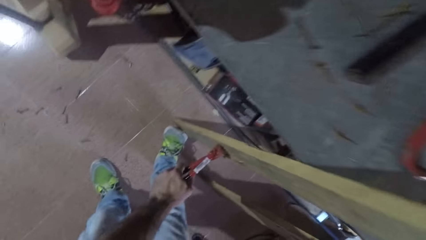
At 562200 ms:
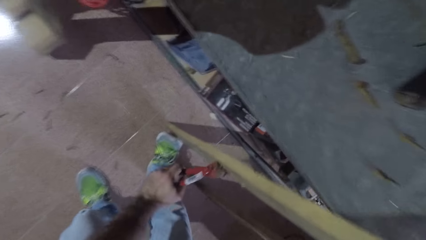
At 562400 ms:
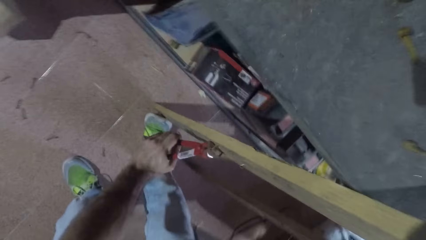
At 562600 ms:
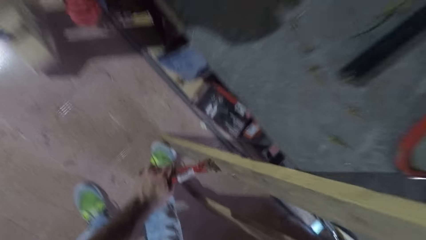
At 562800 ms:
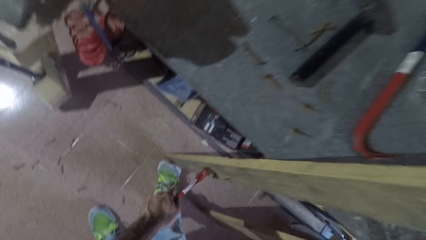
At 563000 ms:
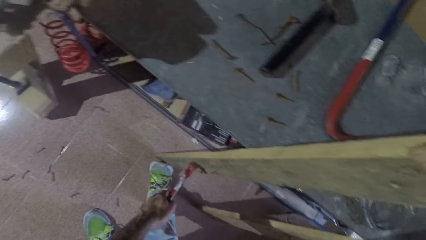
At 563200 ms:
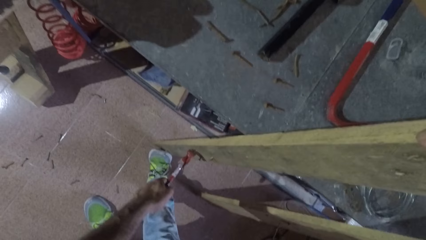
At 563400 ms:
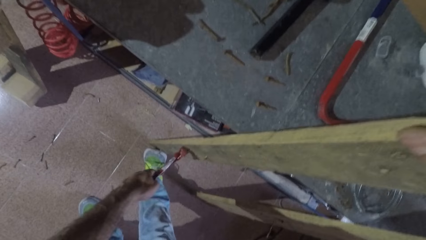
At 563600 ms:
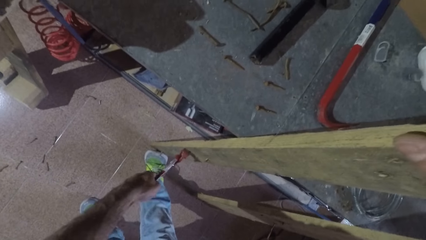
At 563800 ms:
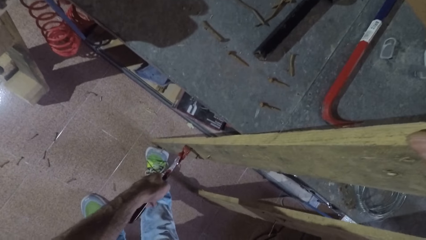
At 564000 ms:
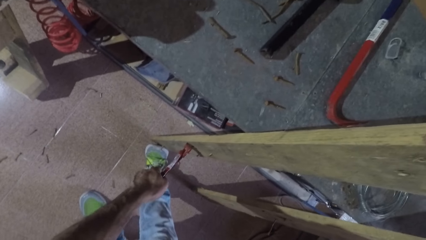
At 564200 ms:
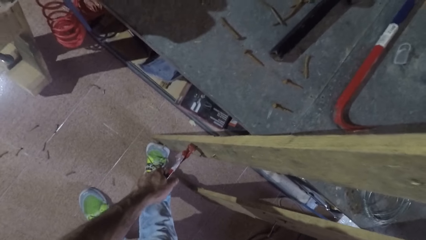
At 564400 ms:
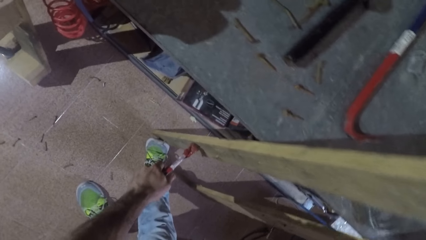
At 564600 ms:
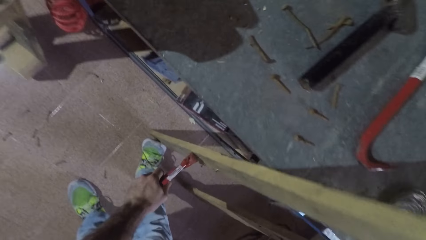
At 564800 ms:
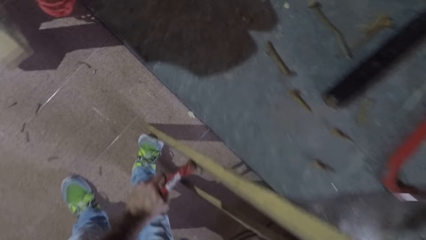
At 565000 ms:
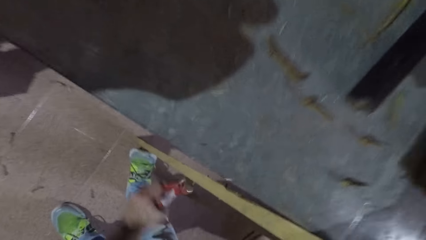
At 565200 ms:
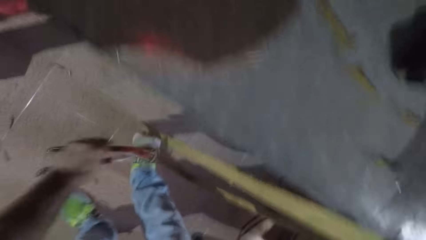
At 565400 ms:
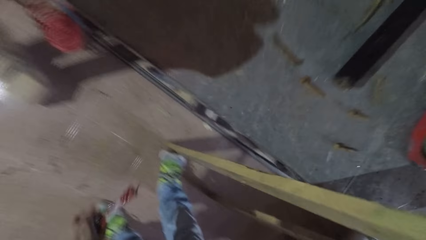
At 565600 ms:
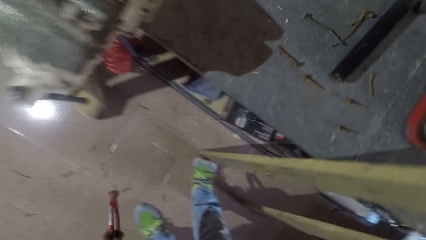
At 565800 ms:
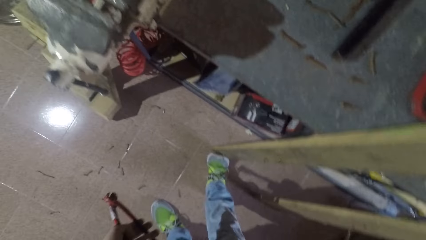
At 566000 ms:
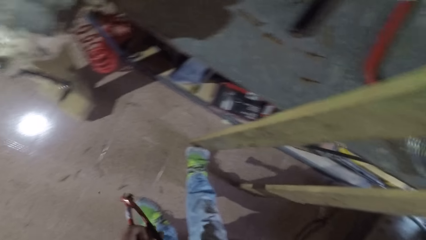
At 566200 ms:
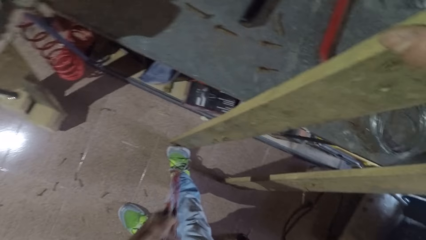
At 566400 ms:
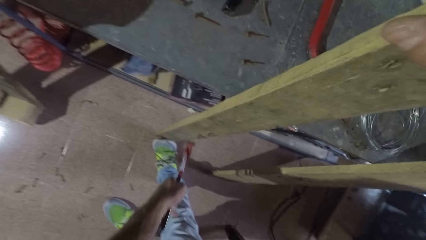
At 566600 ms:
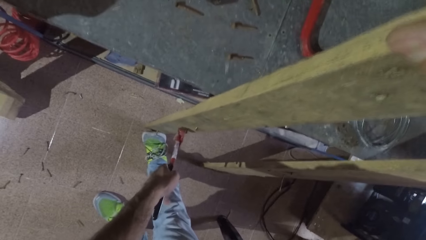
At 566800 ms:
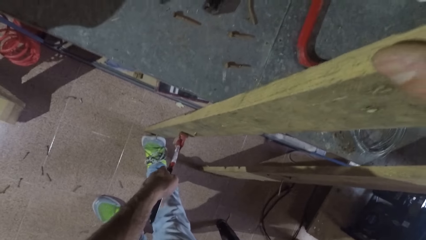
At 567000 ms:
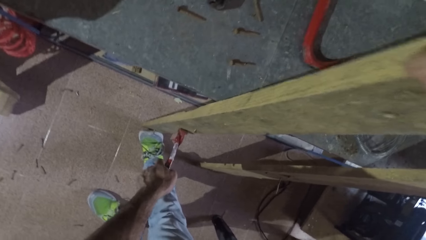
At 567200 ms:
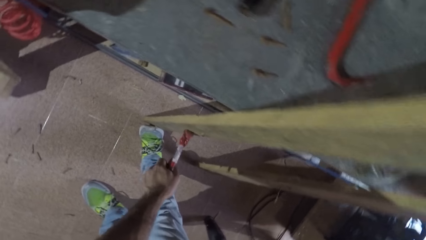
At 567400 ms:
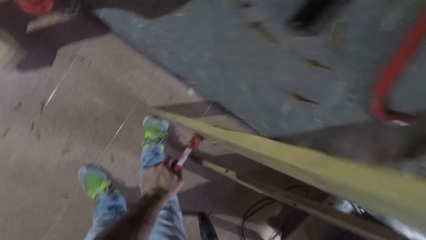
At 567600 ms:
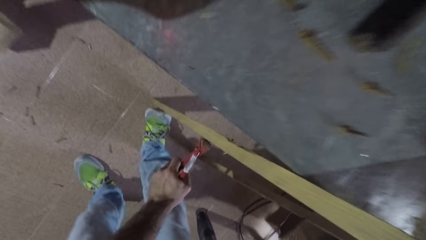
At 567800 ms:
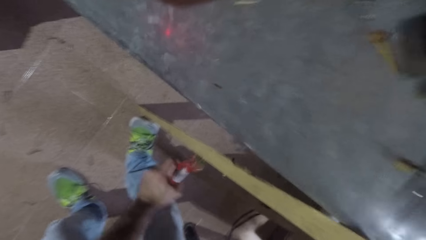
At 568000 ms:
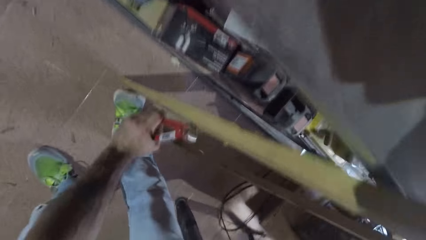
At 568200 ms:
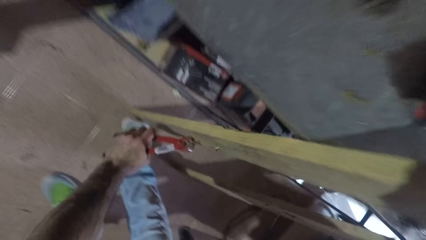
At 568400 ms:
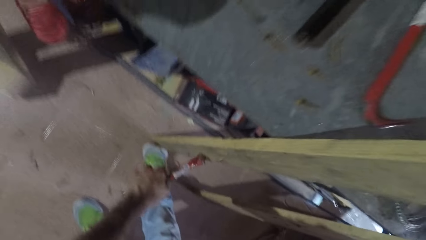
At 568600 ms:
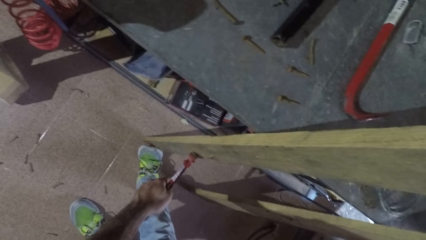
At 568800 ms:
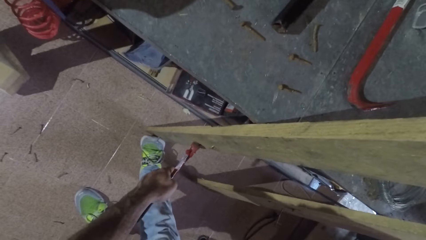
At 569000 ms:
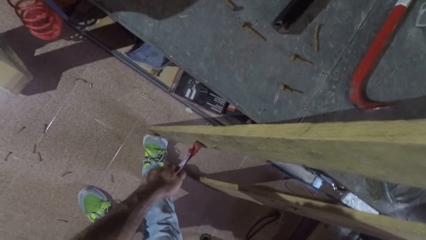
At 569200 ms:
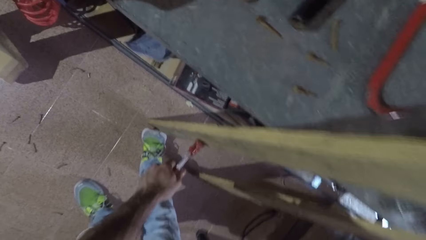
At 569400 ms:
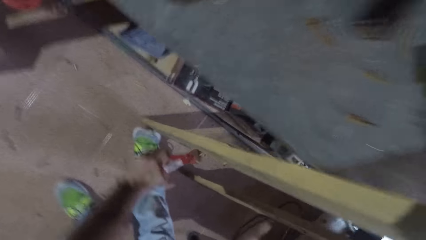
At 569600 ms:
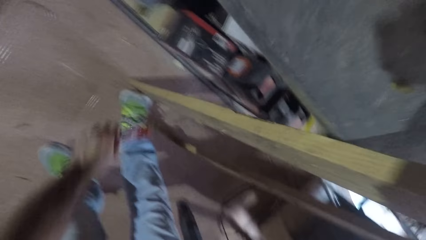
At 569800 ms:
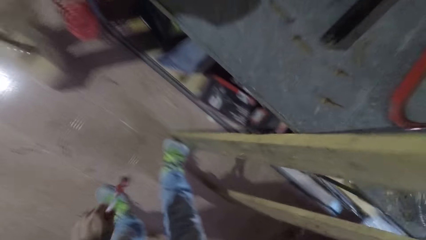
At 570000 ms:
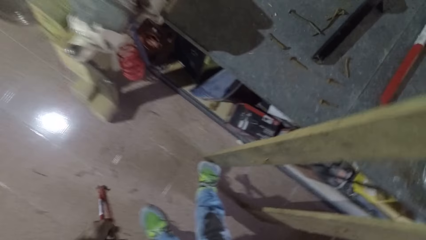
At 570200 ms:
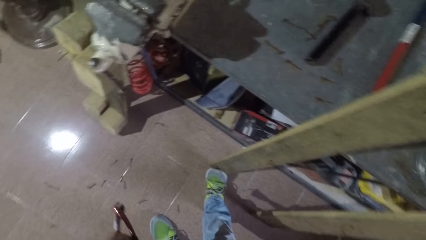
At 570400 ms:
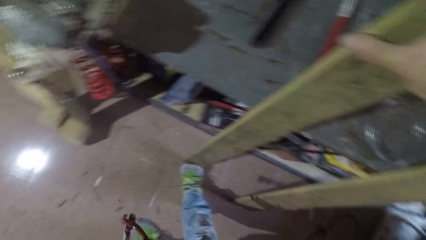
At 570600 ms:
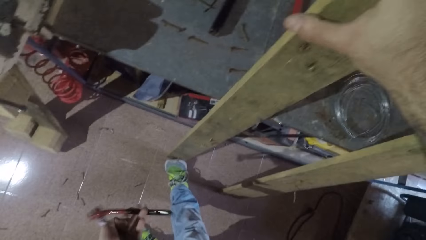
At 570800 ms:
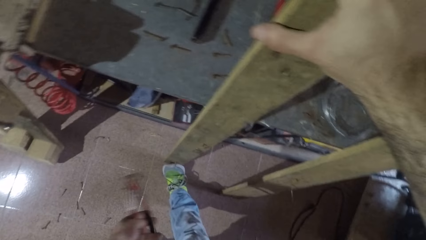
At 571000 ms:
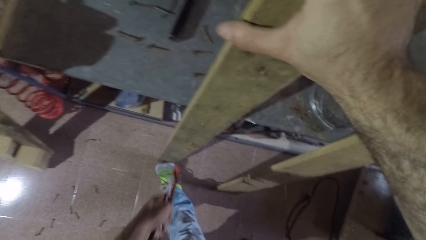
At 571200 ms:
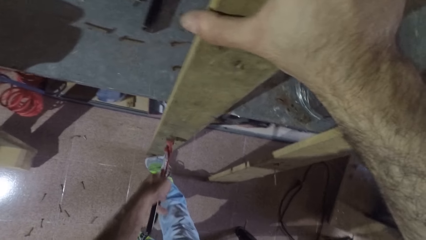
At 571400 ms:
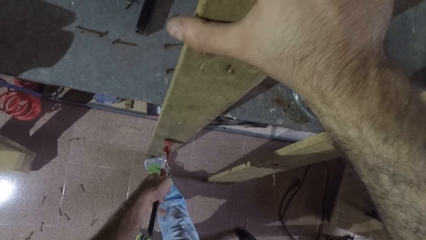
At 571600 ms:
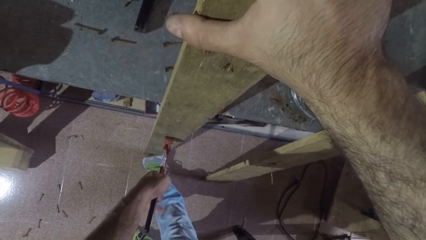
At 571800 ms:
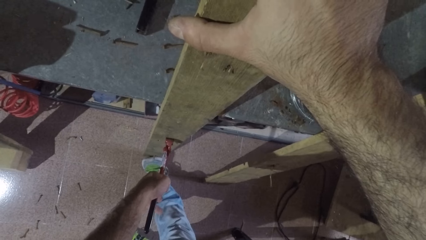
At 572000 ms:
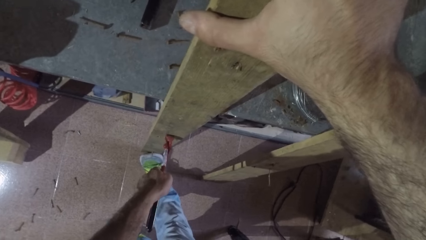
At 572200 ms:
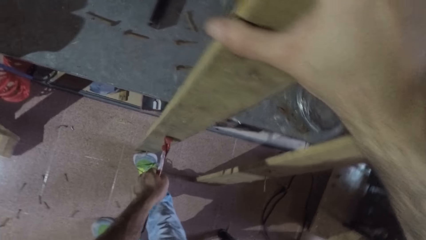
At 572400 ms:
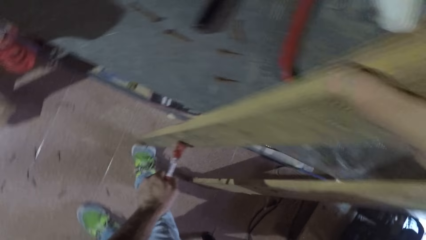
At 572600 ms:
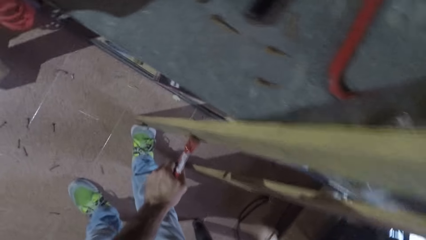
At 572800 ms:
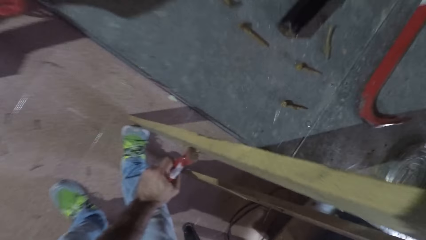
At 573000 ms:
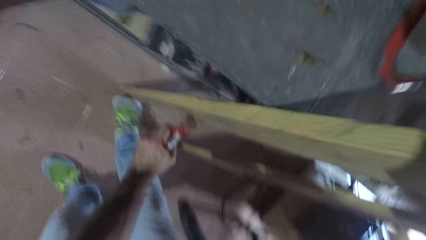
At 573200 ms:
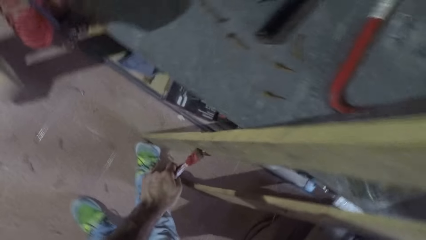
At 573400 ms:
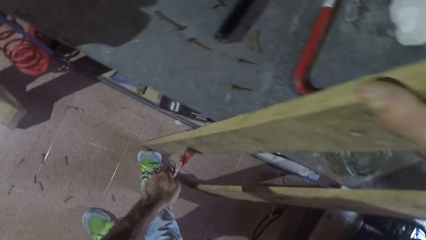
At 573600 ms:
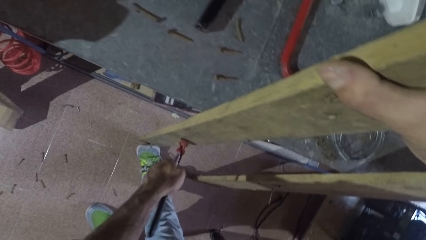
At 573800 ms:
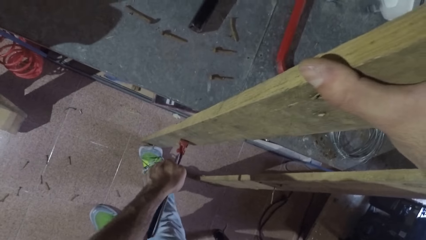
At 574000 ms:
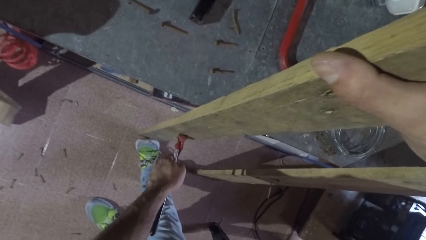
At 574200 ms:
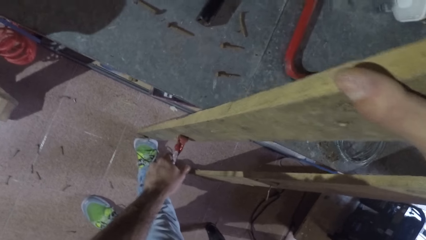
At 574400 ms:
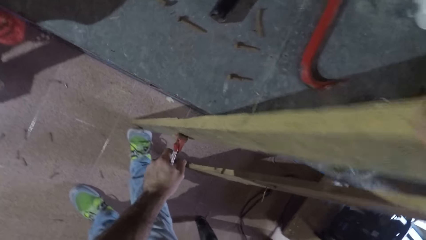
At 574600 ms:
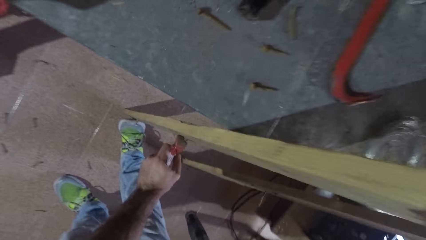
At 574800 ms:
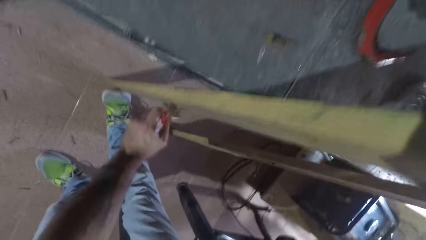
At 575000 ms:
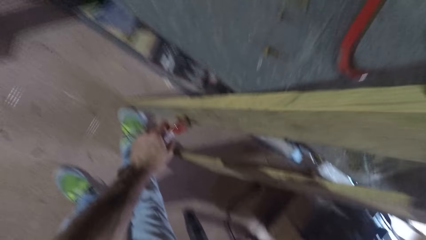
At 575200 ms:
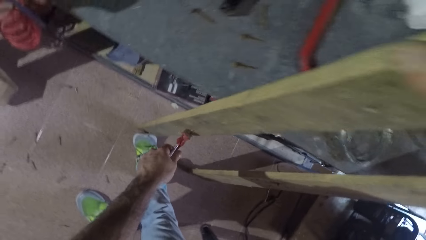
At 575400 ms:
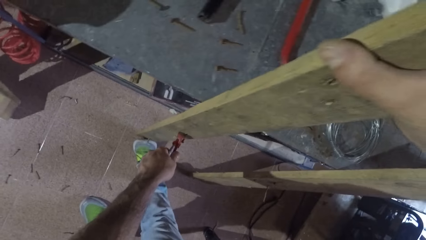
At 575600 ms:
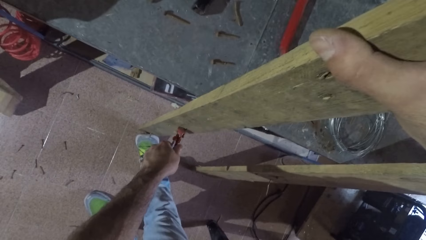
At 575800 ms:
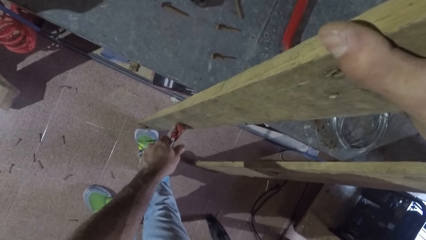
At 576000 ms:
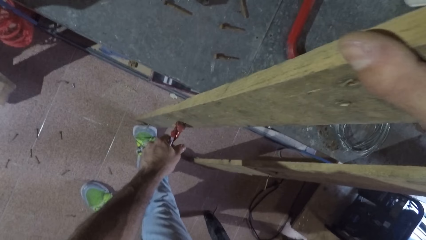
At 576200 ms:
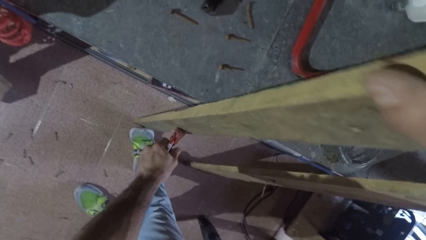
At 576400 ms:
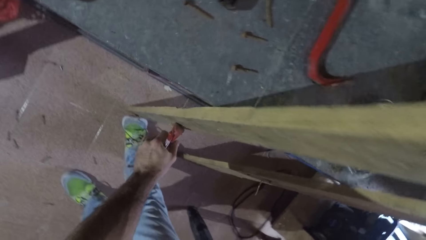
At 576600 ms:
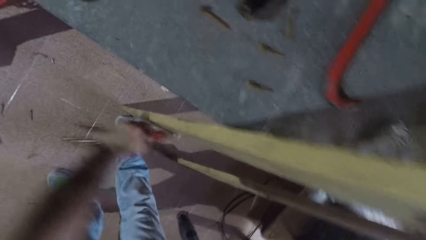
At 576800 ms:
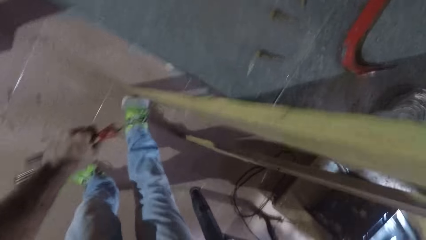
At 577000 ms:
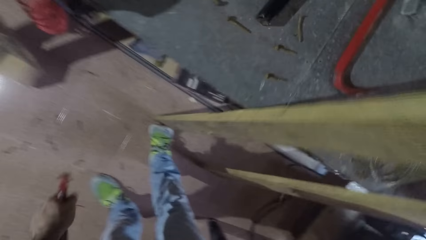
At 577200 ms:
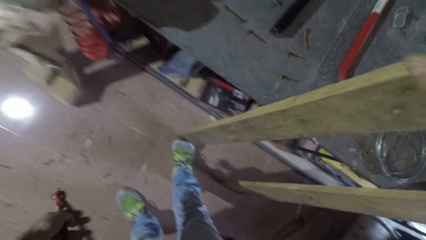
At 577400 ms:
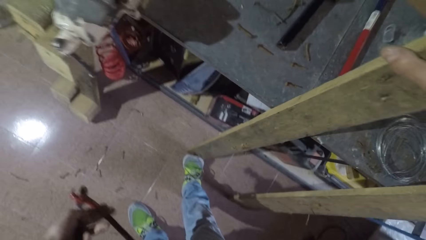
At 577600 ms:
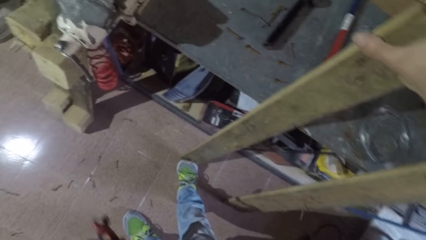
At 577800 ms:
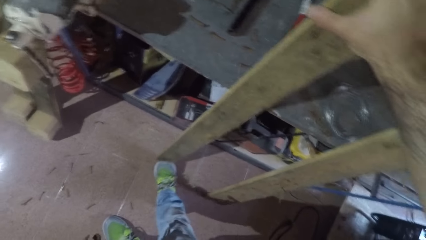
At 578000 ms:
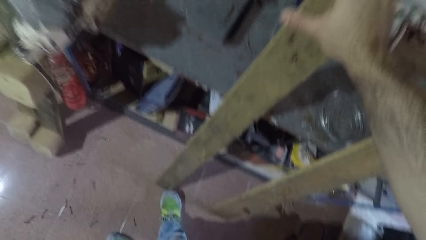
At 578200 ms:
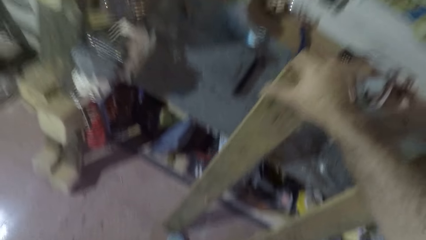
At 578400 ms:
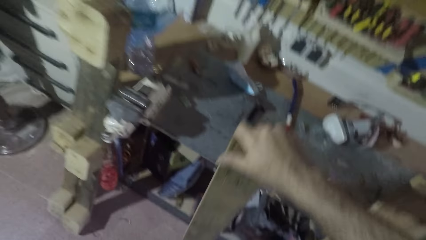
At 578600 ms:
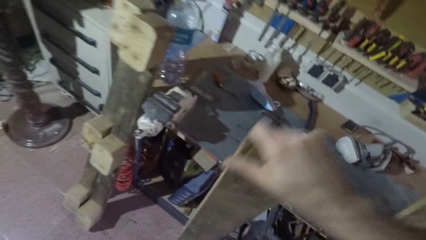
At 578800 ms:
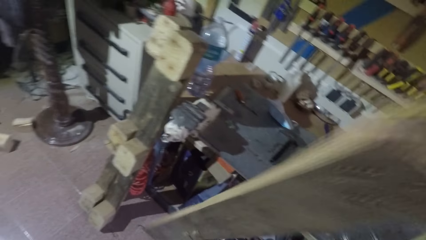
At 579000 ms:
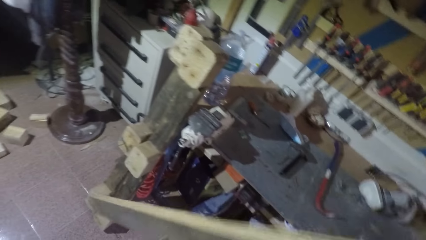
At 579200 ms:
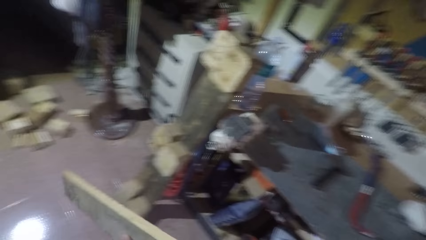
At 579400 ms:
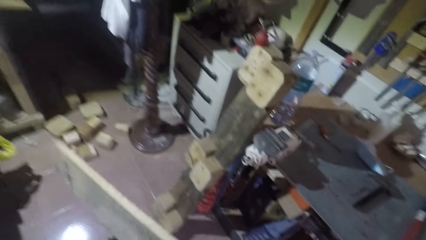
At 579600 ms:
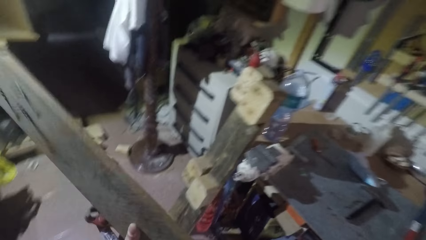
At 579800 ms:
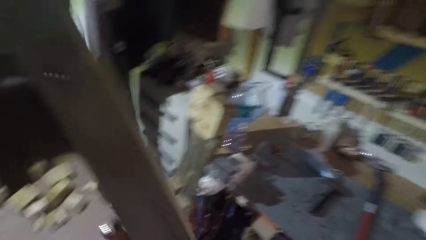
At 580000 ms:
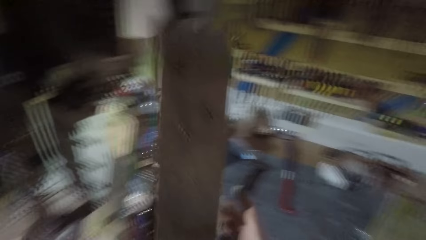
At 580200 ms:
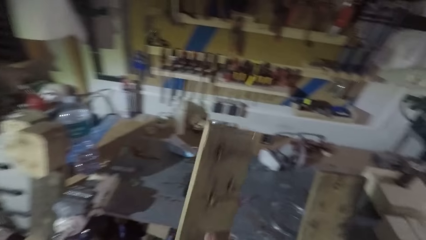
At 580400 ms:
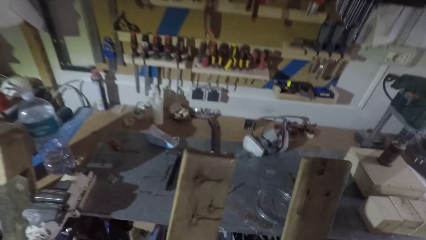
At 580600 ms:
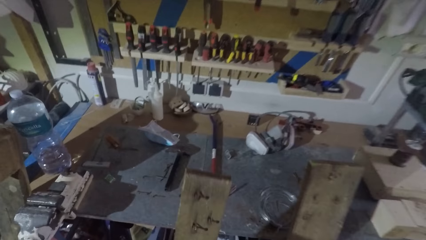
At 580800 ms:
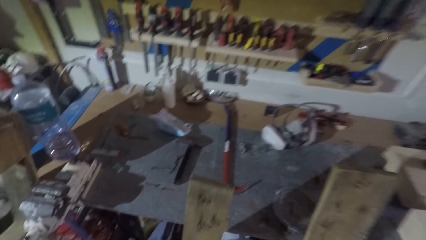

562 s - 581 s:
The camera wearer pulls a nail with the nail puller pliers from the wood. They look closer. They stop pulling the nail. They drop the nail on the ground. They pull a nail with the nail puller pliers from the wood. They stop pulling the nail. They drop the nail on the ground. They pull a nail with the nail puller pliers from the wood. They look closer. They stop pulling the nail. They drop the nail on the ground. They turn the wood upside down.
